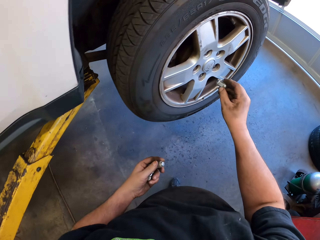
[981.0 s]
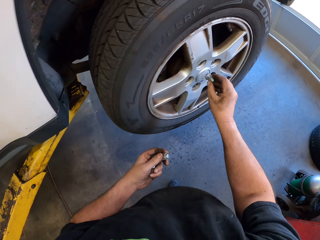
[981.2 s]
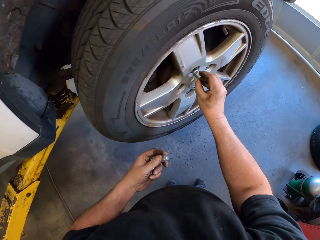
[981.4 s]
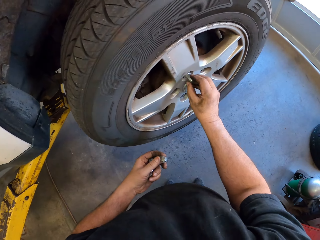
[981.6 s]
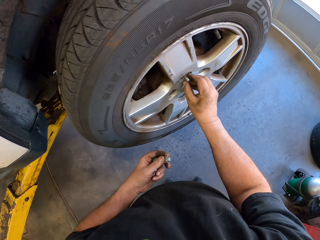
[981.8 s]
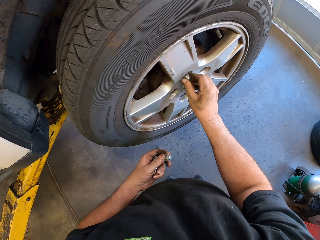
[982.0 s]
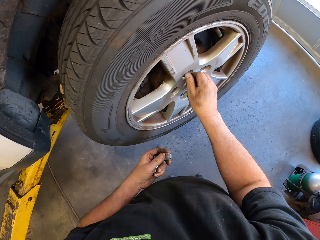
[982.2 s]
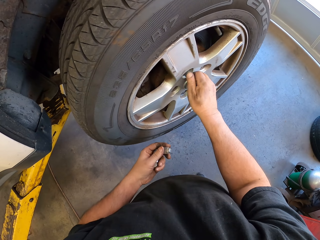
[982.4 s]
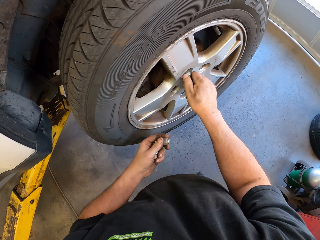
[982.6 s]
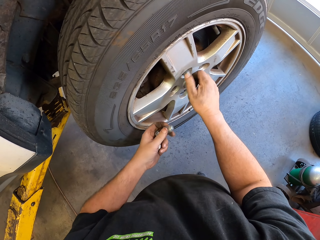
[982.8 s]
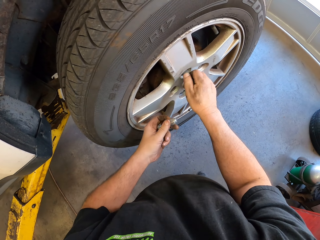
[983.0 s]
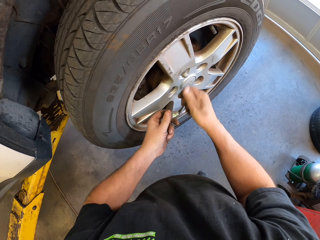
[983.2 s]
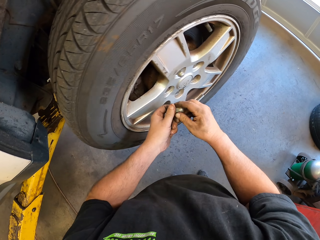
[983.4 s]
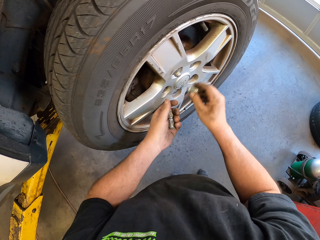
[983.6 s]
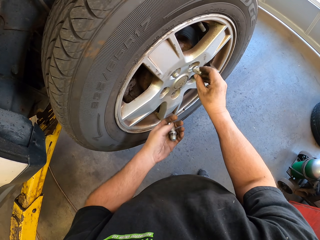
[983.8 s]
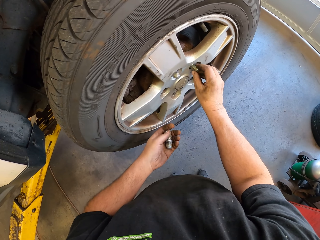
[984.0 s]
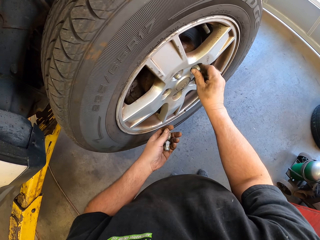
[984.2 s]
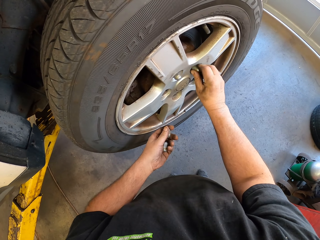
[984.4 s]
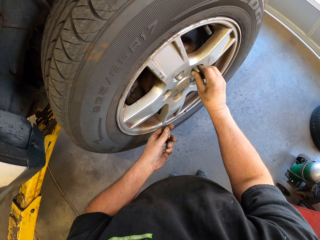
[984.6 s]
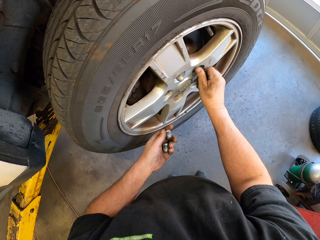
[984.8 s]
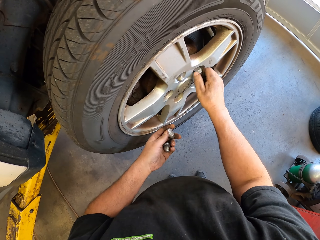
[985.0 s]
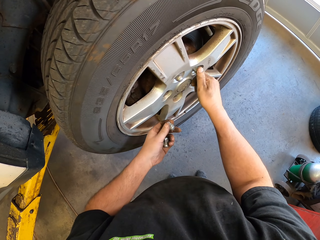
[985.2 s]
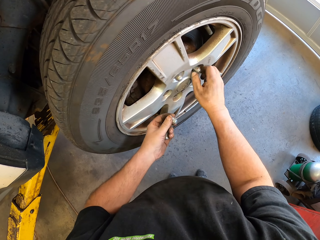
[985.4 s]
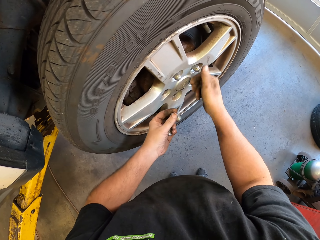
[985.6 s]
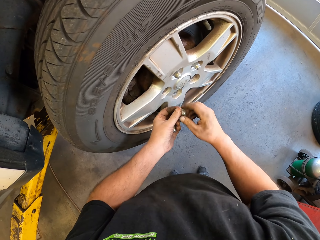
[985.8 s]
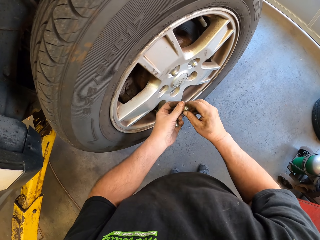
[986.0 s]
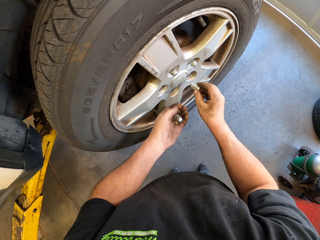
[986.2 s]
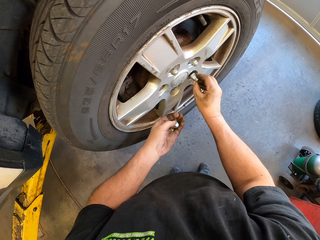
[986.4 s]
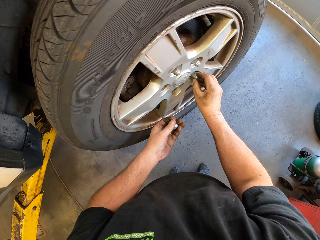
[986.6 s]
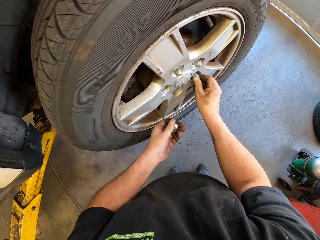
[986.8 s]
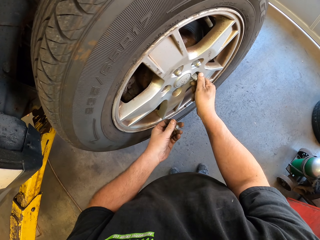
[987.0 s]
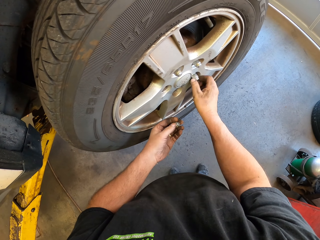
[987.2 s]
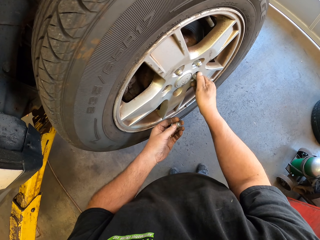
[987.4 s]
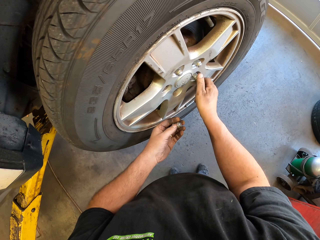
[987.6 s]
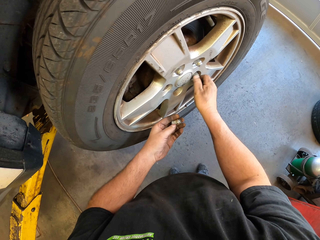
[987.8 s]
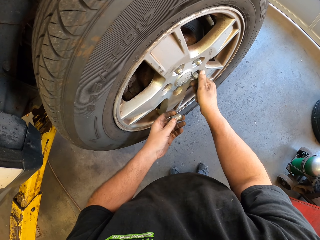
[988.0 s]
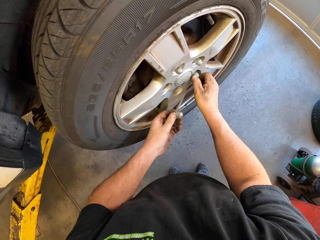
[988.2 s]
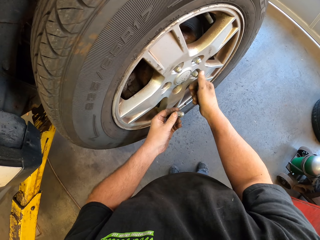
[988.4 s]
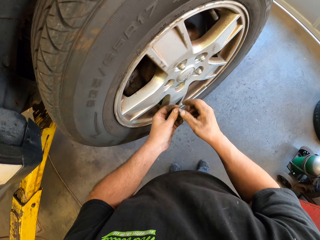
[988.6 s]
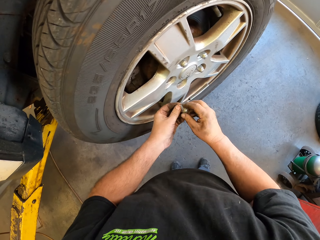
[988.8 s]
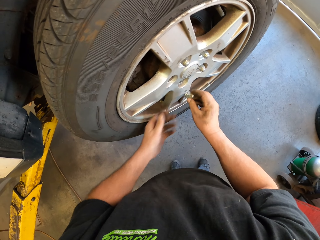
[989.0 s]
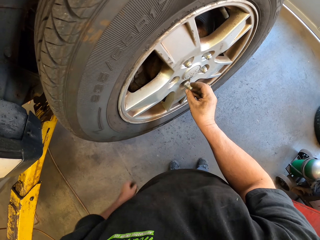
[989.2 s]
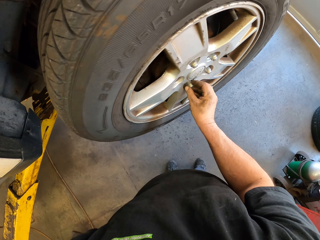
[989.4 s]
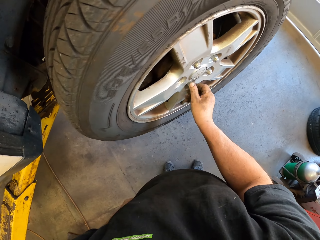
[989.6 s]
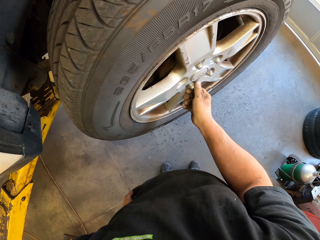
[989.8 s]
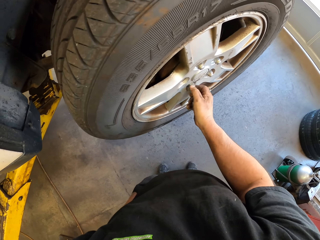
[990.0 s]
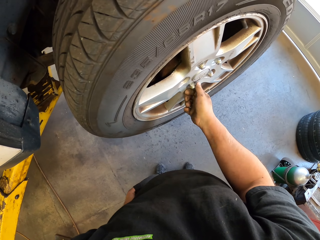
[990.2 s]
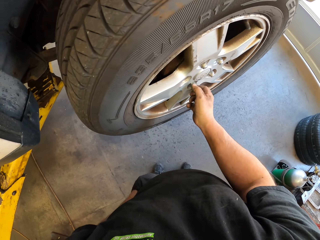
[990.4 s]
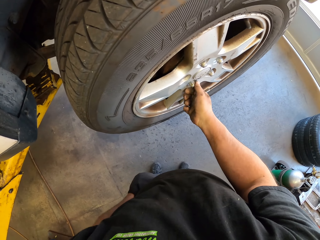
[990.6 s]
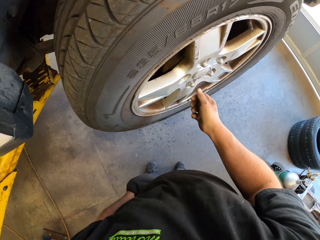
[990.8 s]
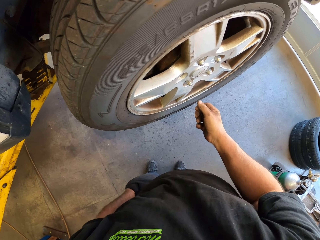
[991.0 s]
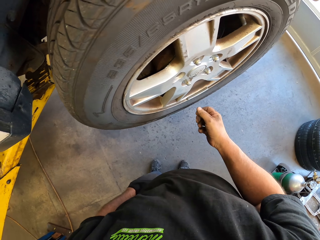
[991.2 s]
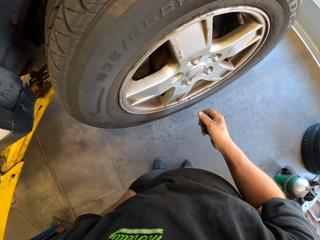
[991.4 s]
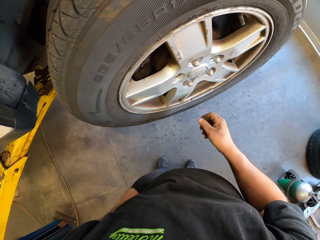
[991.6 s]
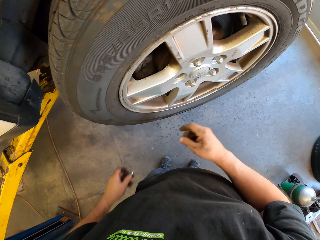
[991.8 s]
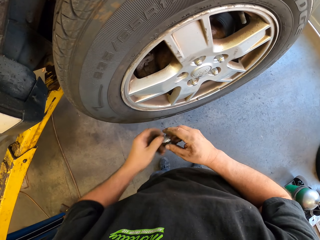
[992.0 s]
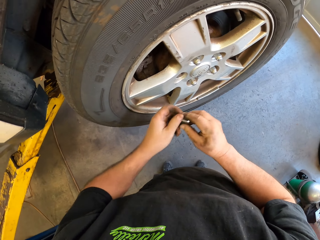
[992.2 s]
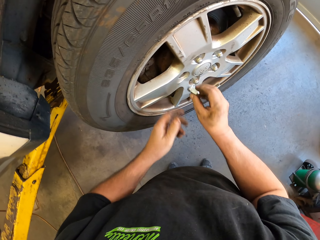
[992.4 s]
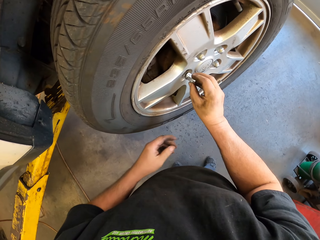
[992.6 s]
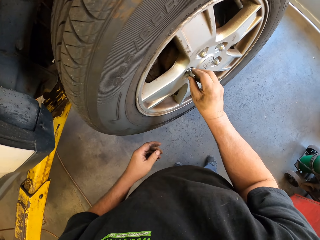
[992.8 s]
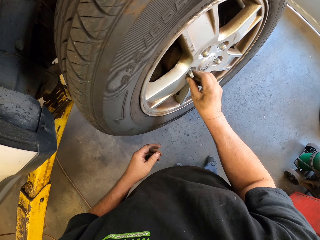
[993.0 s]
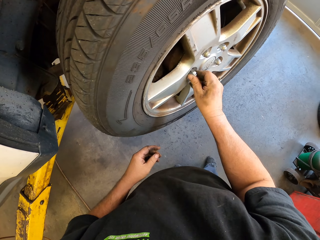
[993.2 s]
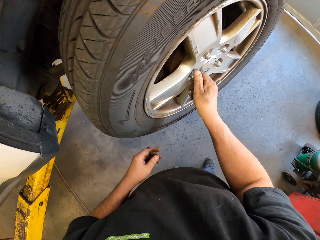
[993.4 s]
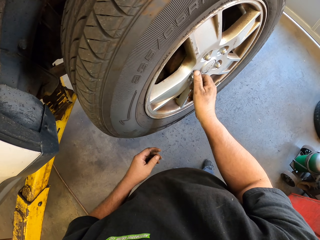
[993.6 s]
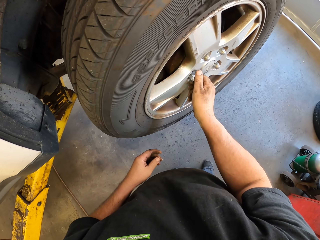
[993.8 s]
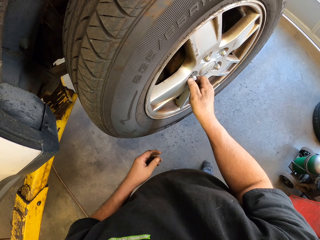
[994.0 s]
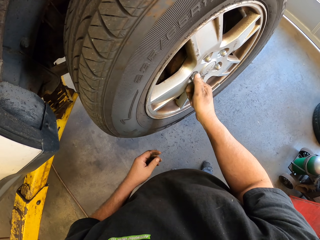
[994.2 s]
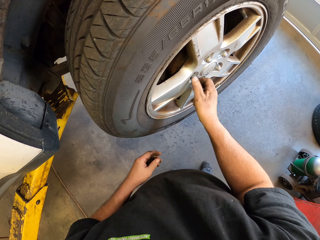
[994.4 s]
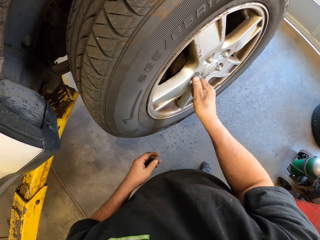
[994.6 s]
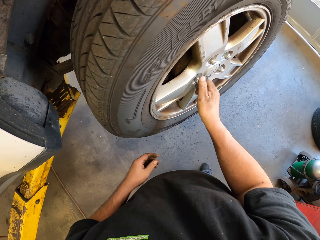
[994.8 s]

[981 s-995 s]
The camera wearer puts a wheel lug nut on a bolt. He picks a wheel lug nut from his left hand and puts the wheel lug nut on a bolt. He picks a wheel lug nut from his left hand and puts the wheel lug nut on a bolt. He picks a wheel lug nut from his left hand and puts the wheel lug nut on a bolt with his right hand. He removes a wheel lug nut from the pocket. He picks a wheel lug nut and puts the wheel lug nut on a bolt.

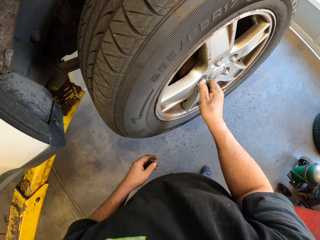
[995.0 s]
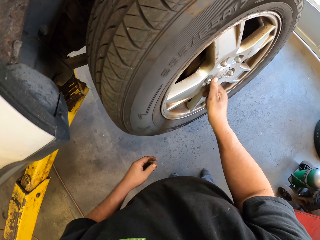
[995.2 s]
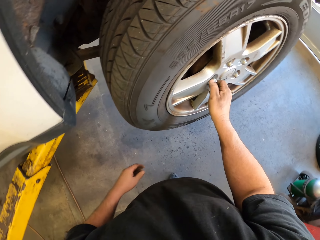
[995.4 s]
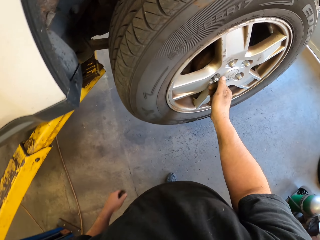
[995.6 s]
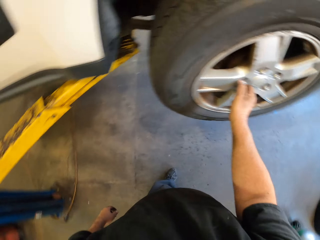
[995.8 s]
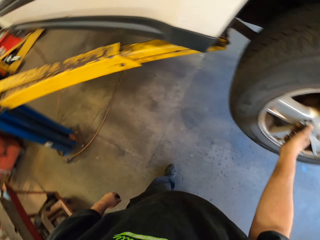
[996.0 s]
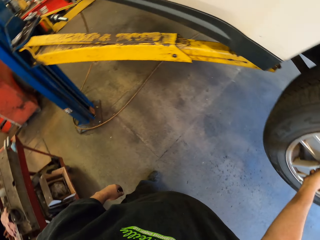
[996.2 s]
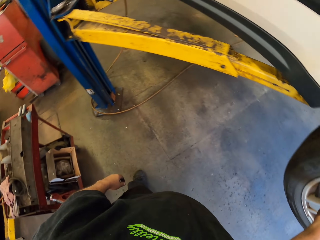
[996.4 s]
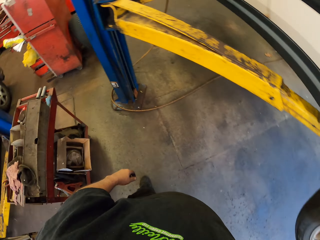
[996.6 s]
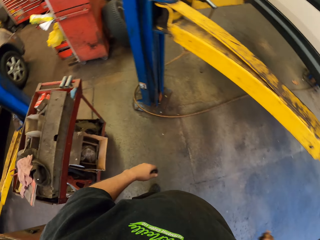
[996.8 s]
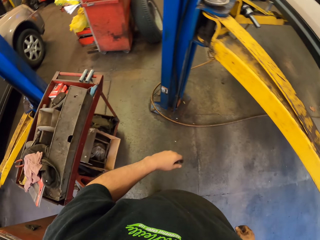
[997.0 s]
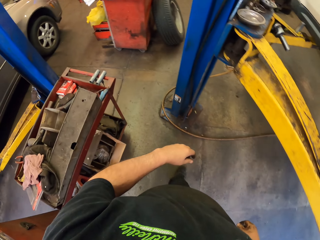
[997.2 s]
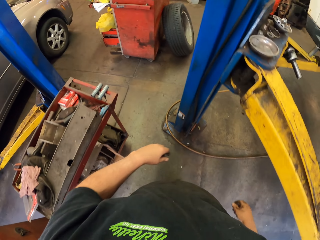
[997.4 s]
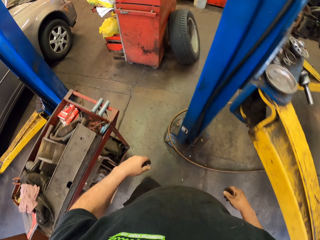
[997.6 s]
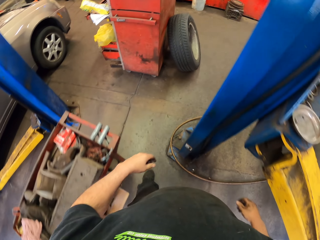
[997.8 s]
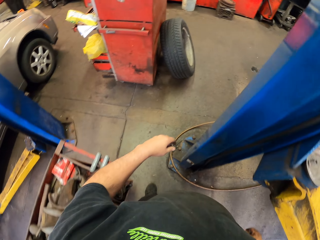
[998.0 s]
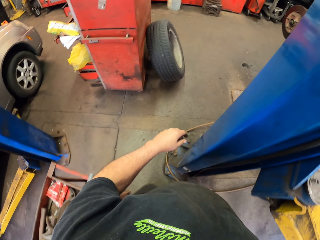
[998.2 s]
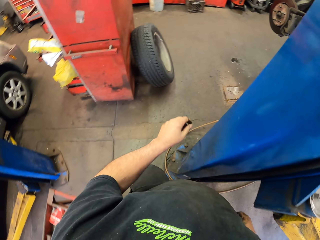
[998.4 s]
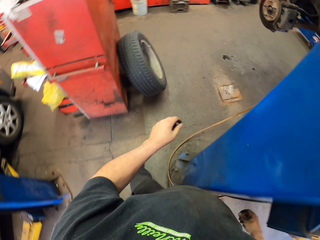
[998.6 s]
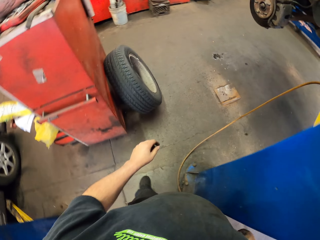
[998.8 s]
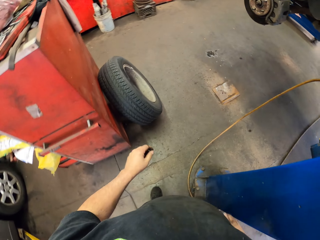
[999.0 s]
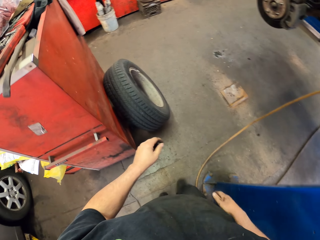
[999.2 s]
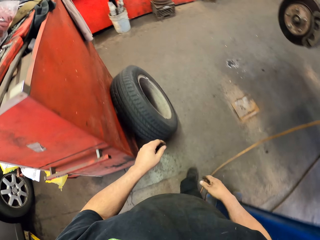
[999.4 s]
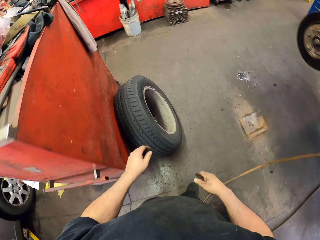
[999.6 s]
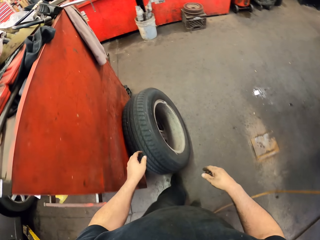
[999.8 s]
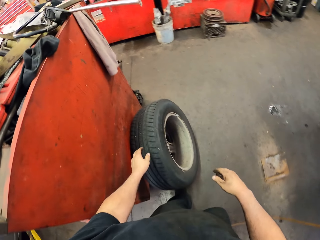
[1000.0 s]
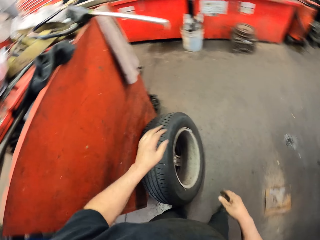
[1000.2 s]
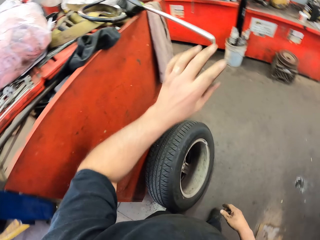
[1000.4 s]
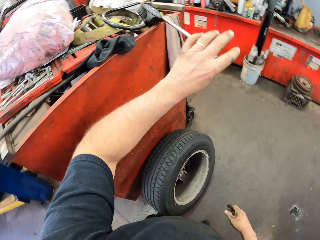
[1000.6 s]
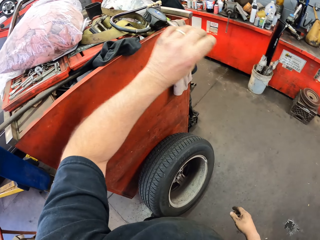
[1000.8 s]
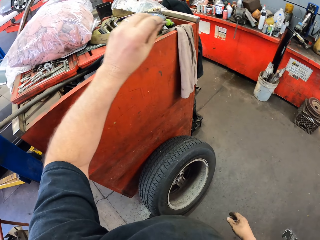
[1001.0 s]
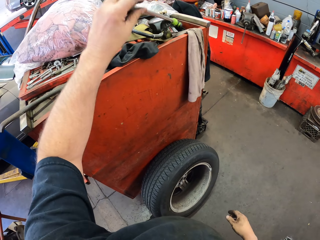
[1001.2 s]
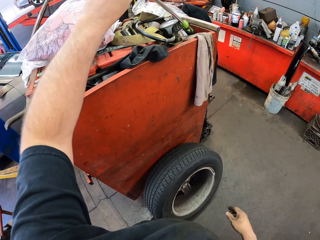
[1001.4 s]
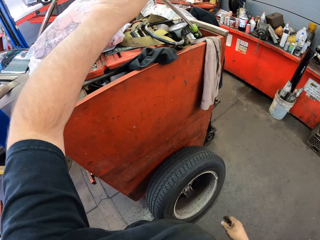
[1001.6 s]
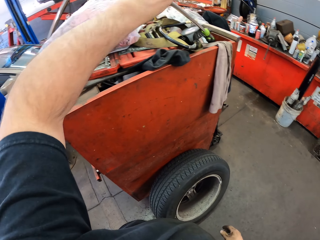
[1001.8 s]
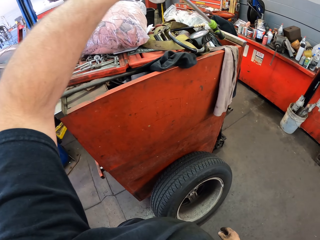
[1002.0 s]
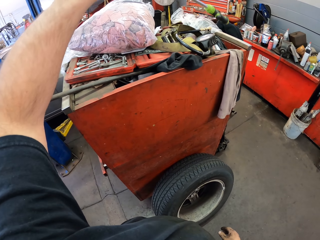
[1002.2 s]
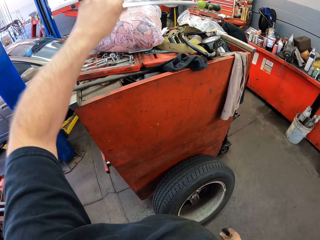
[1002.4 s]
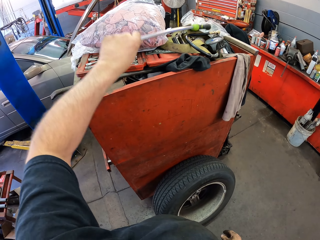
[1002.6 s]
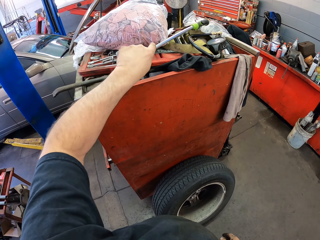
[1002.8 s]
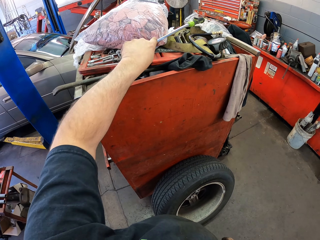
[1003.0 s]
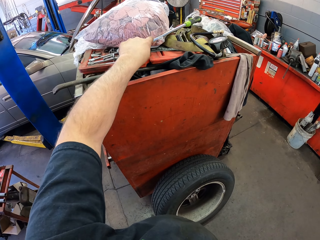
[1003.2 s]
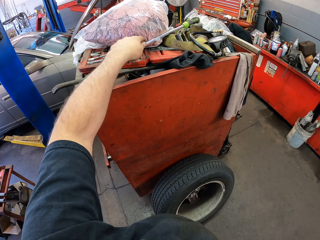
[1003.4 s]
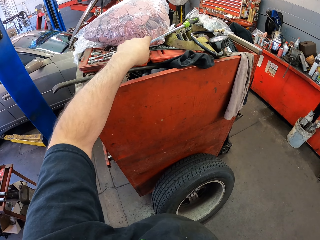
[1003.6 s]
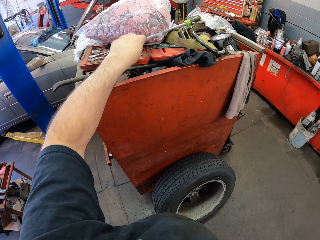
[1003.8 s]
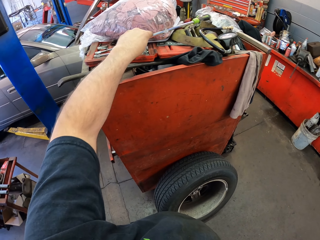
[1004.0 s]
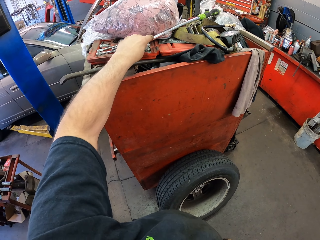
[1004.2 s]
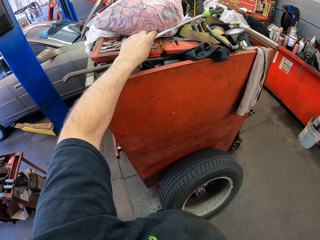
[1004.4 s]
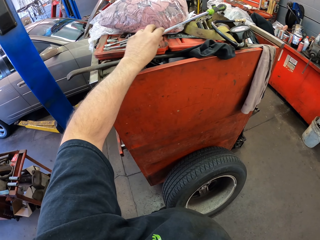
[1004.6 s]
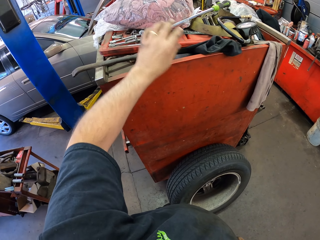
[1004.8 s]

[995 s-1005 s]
The camera wearer walks left. They look around. They move around the room. They walk right. They place something aside.
